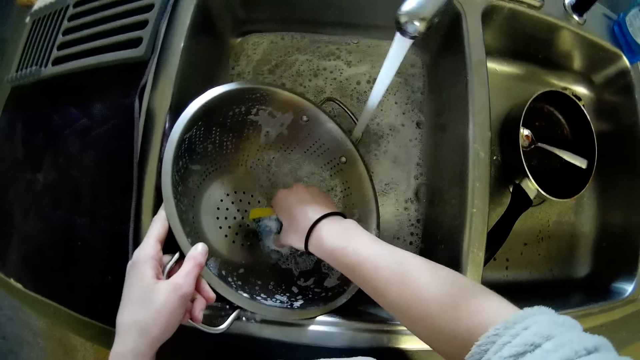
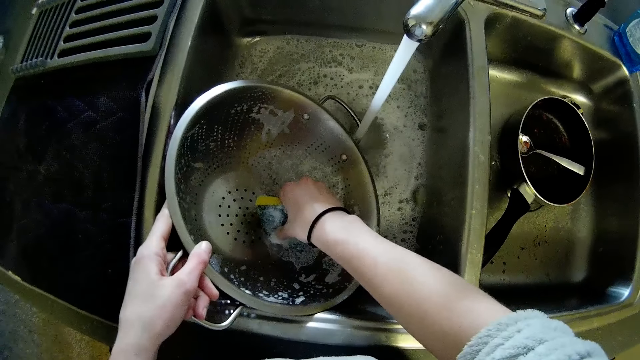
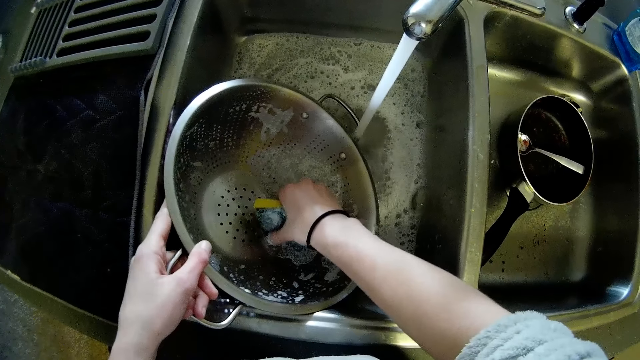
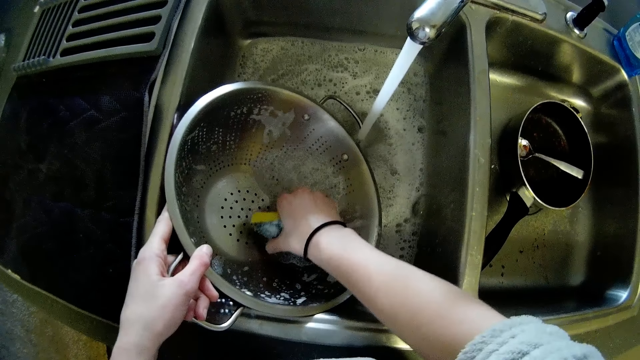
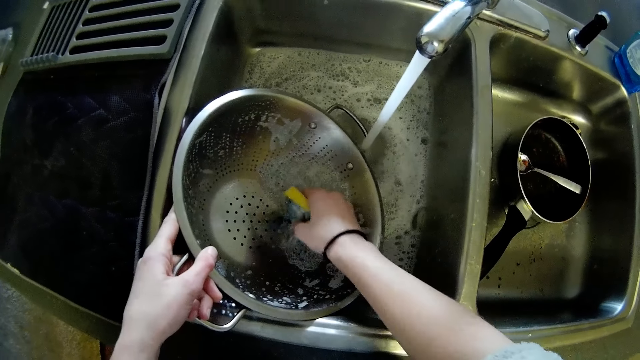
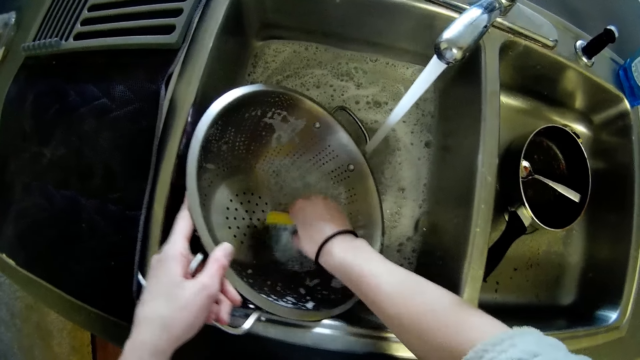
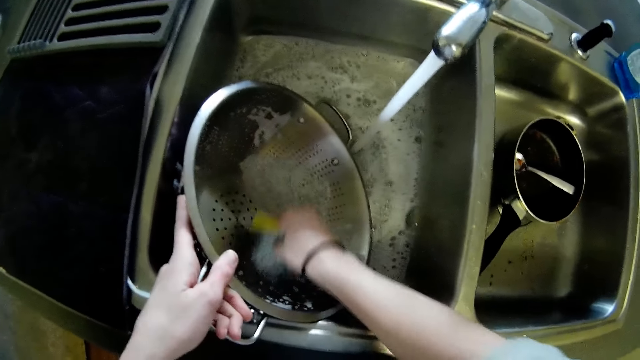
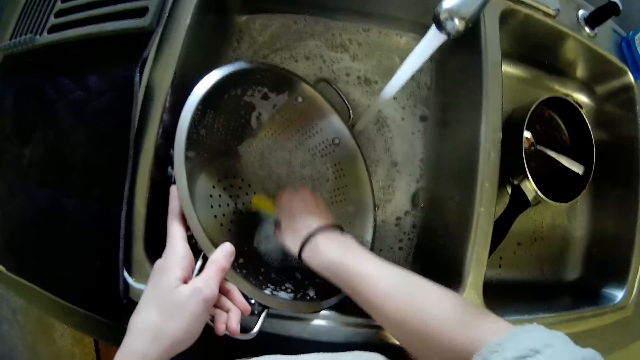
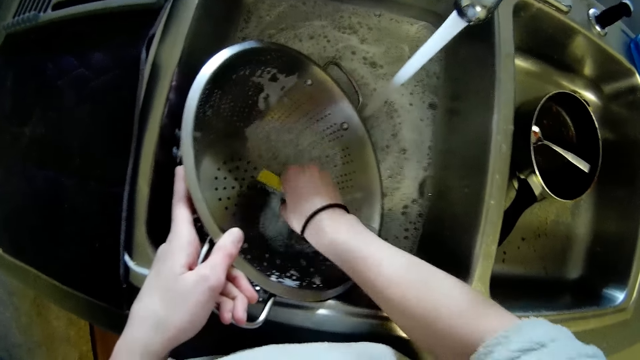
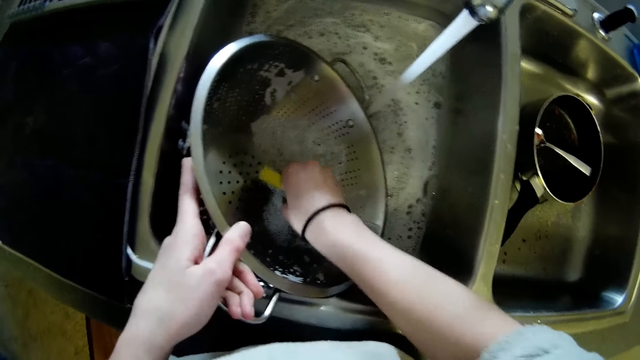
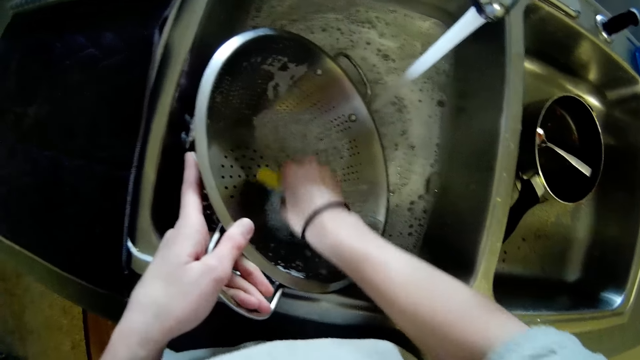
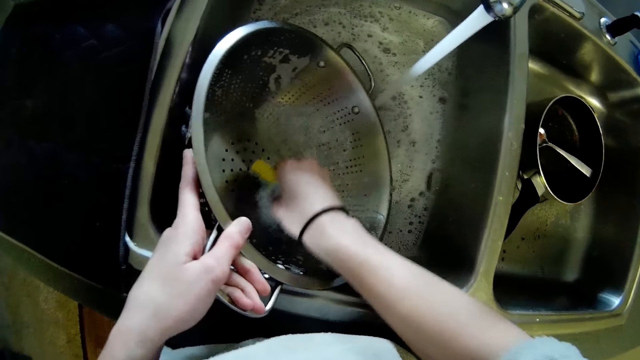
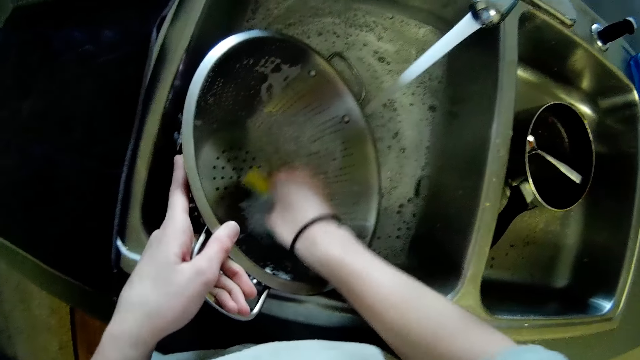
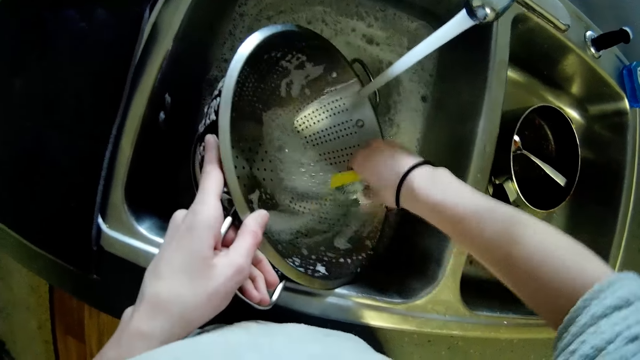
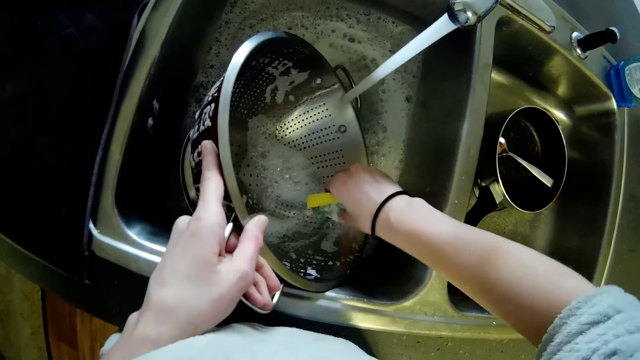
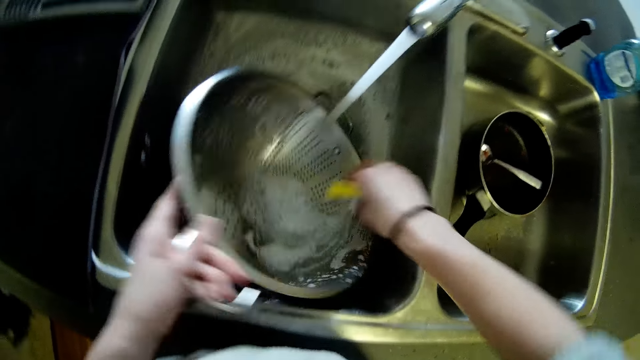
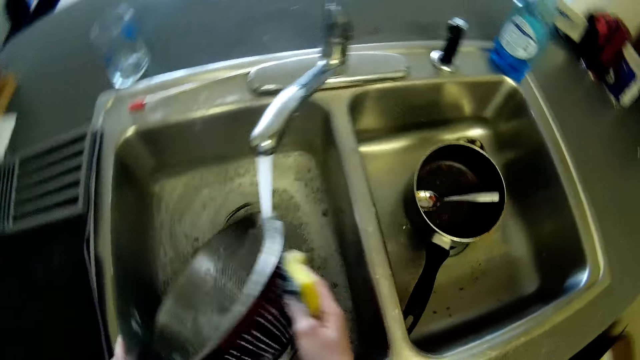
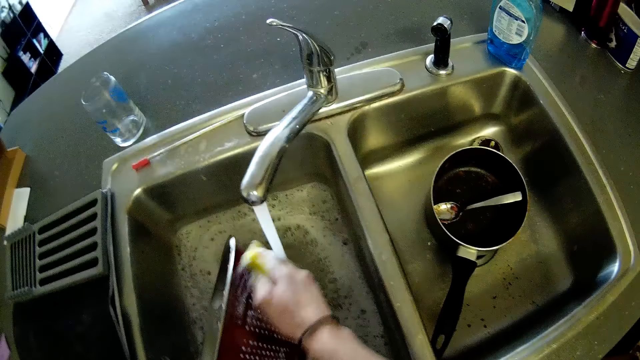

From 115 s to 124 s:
The camera wearer holds a sponge. They clean the pot.

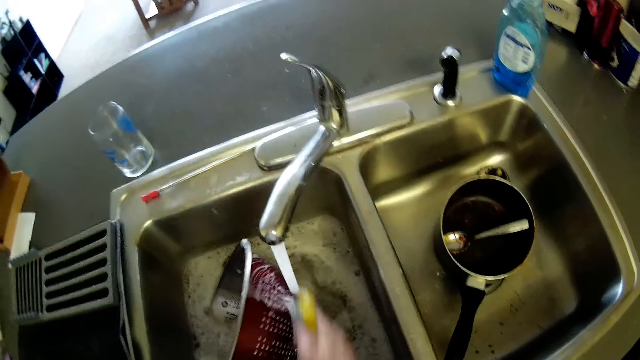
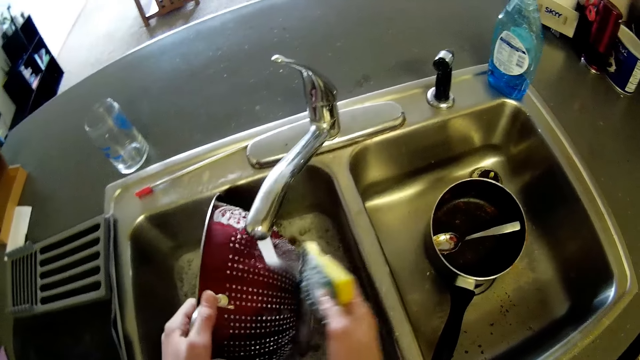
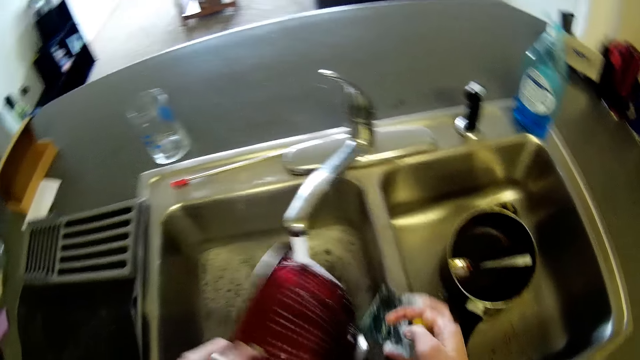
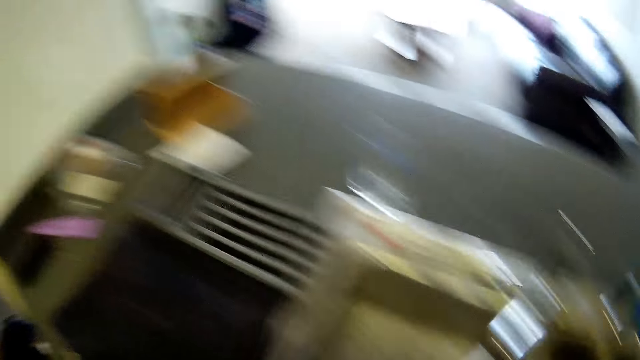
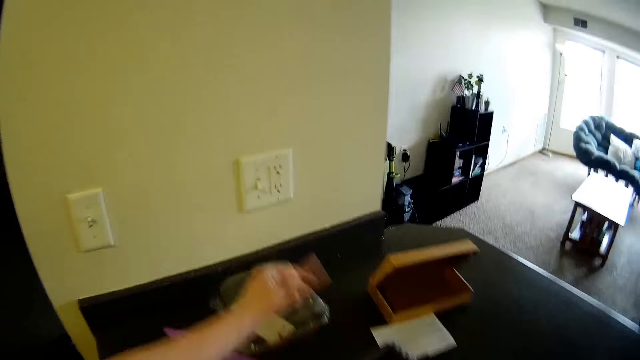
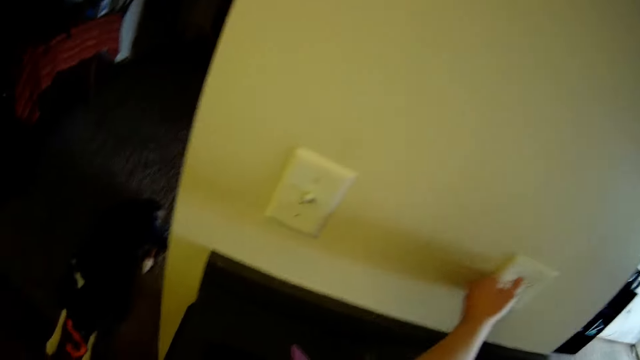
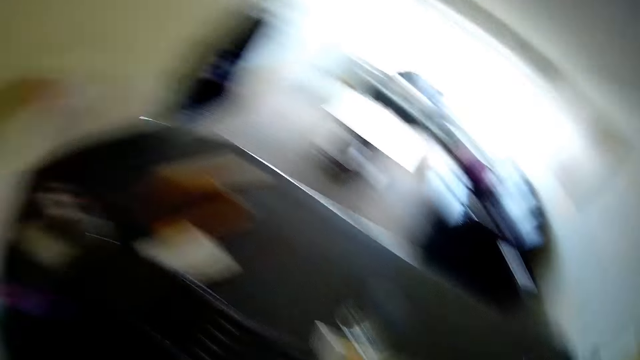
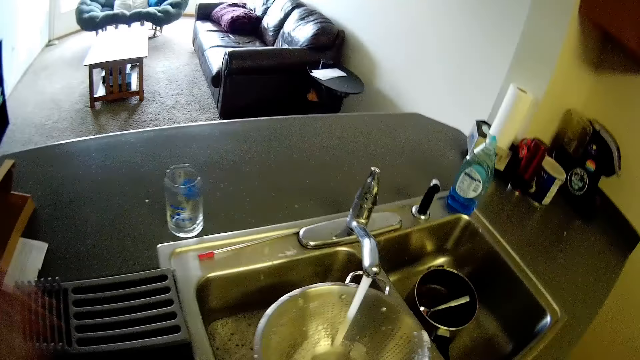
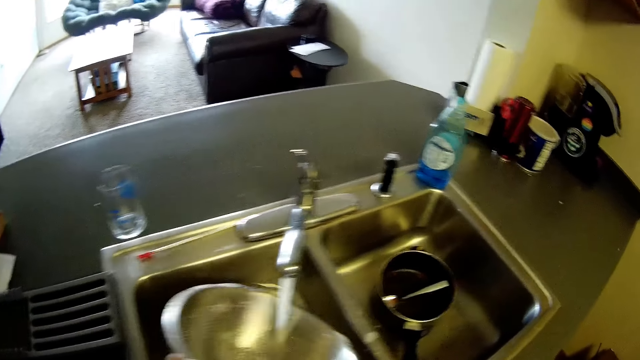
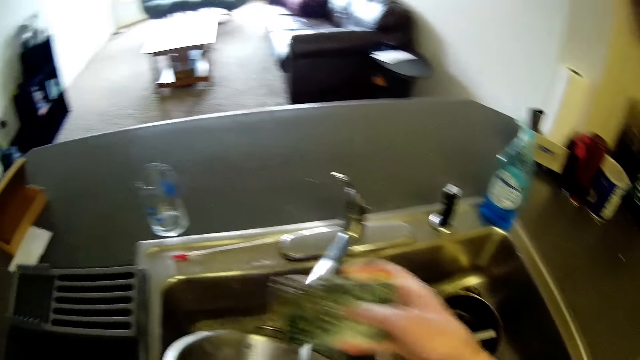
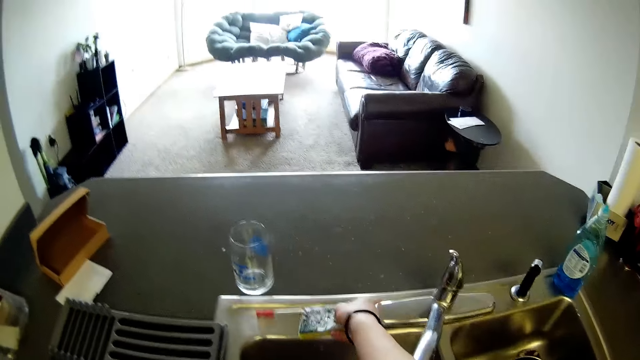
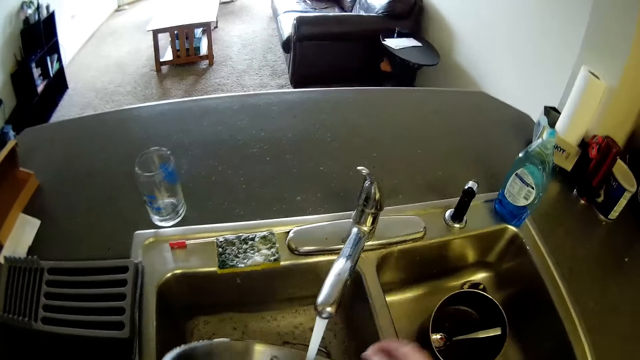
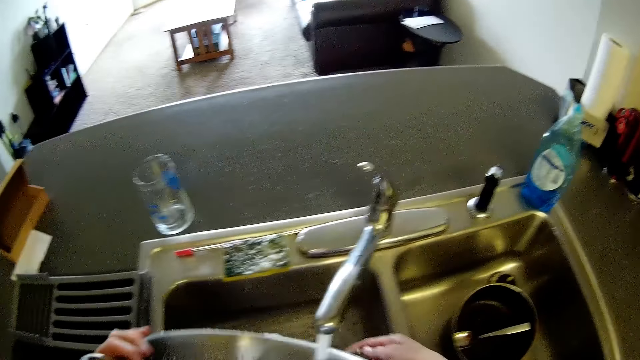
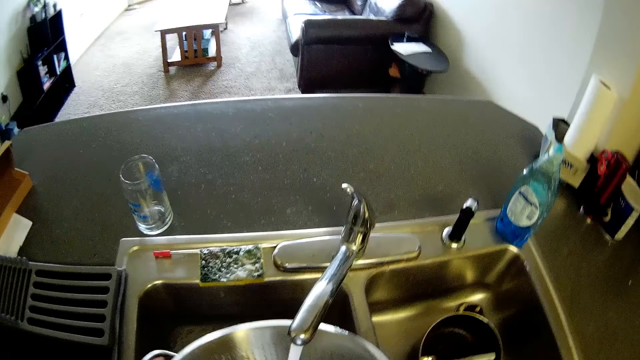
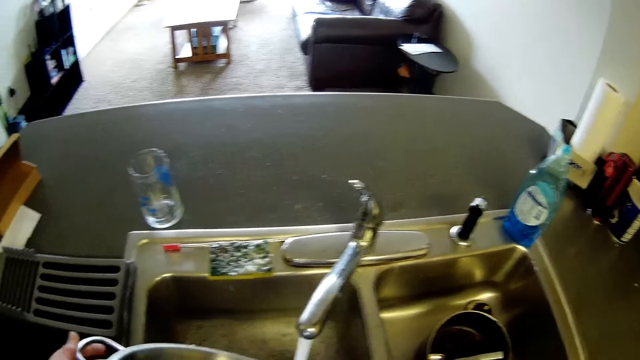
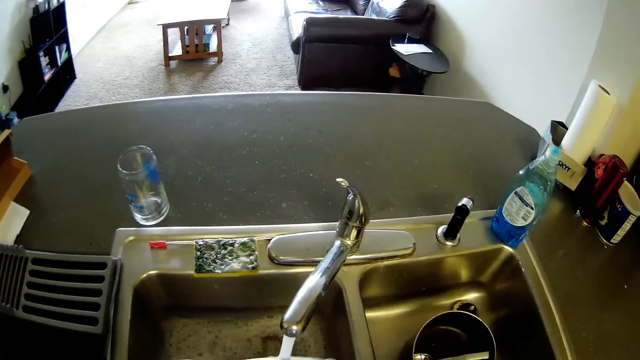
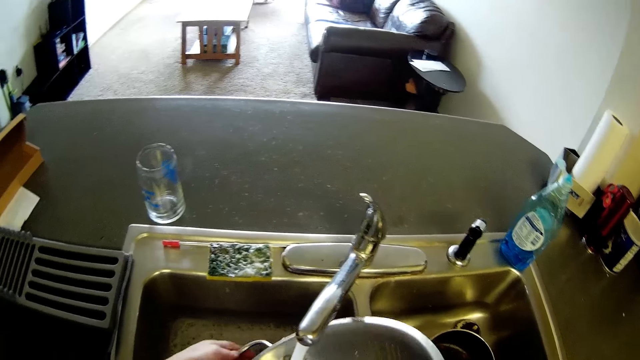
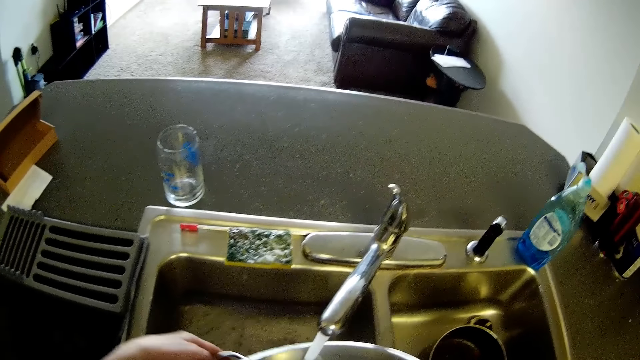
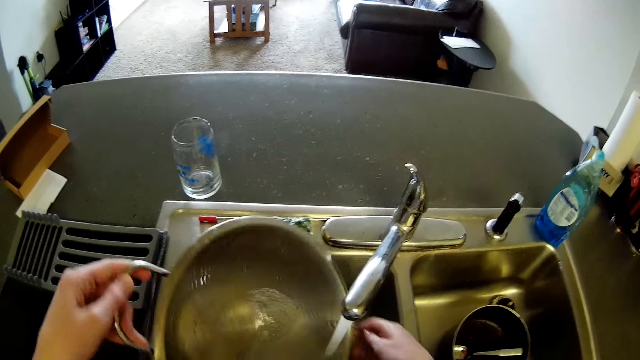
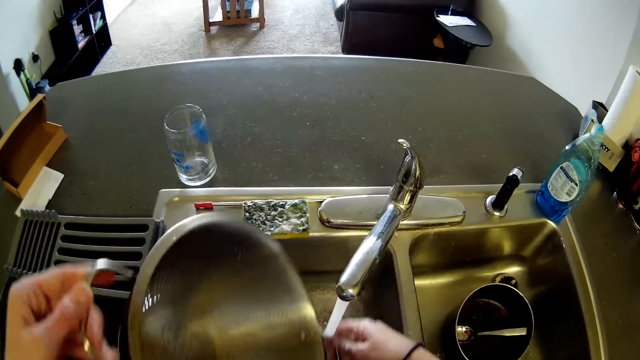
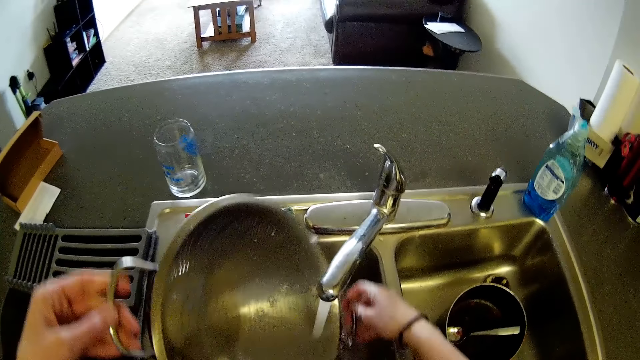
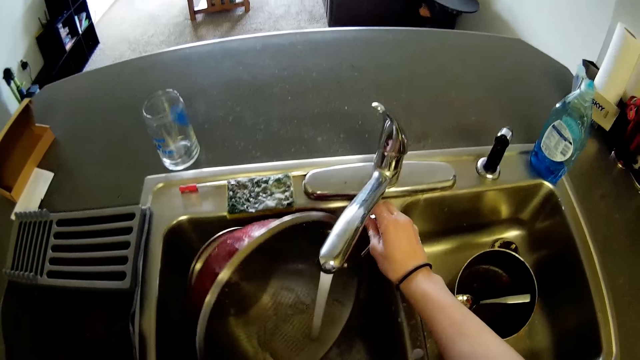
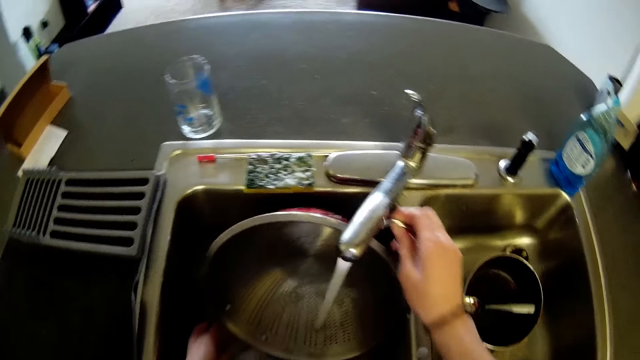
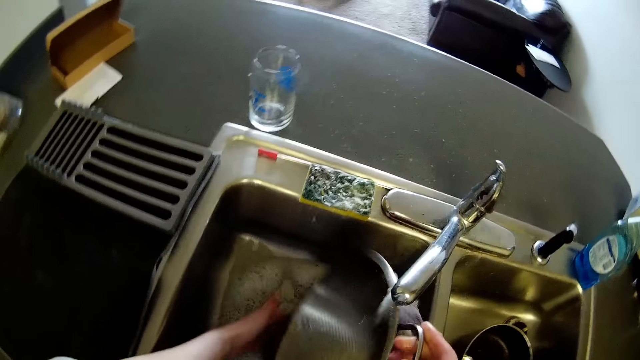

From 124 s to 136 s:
The camera wearer turns on the socket. They wash the pot with a foam. They drop the foam on the sink. They rinse the pot.
